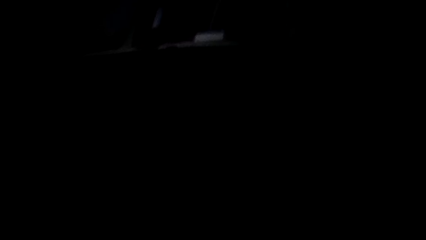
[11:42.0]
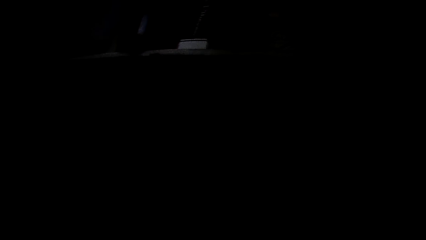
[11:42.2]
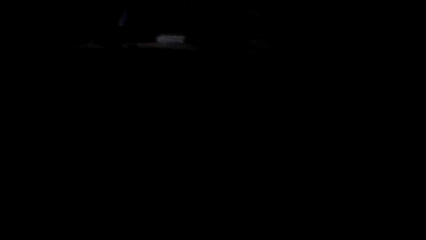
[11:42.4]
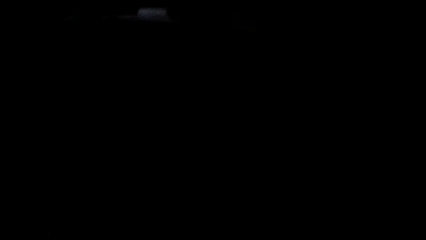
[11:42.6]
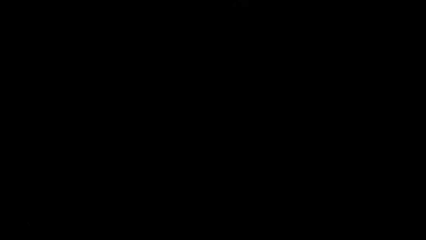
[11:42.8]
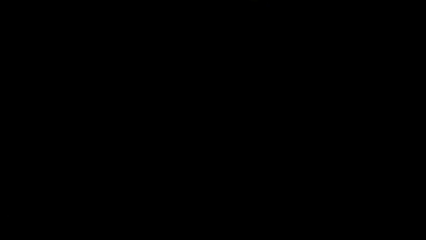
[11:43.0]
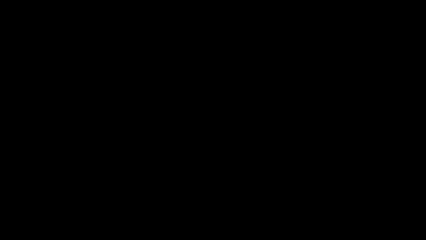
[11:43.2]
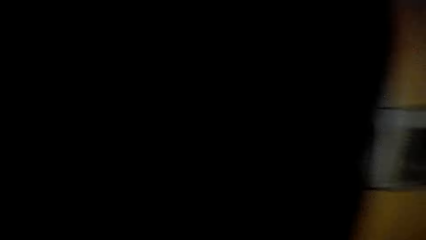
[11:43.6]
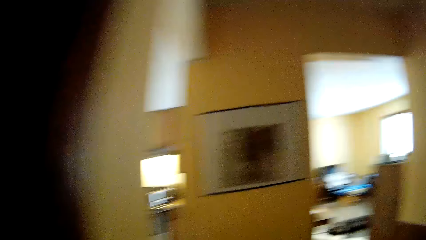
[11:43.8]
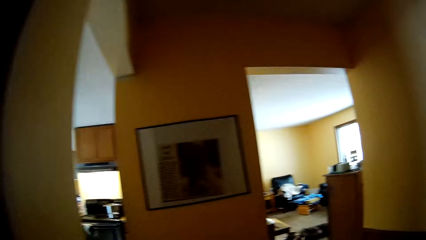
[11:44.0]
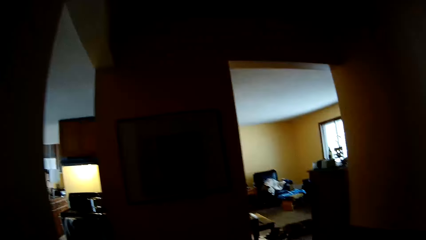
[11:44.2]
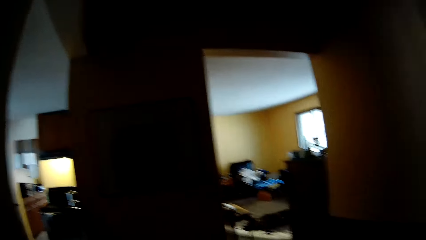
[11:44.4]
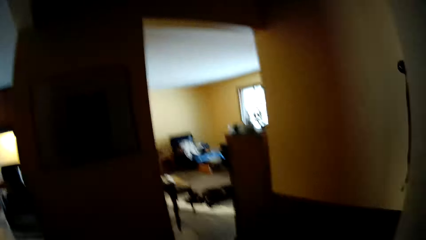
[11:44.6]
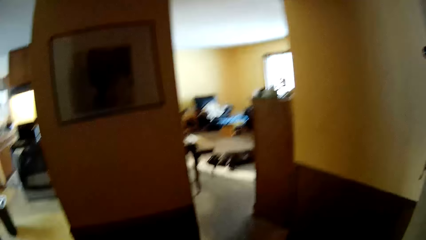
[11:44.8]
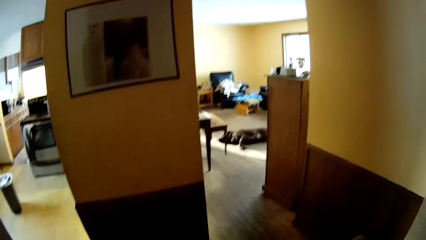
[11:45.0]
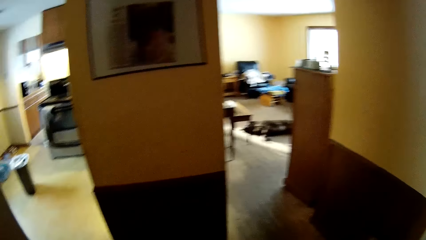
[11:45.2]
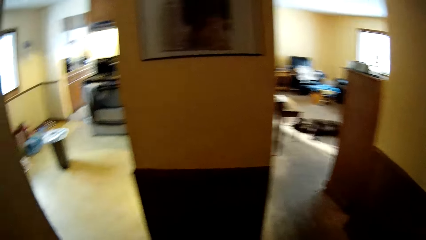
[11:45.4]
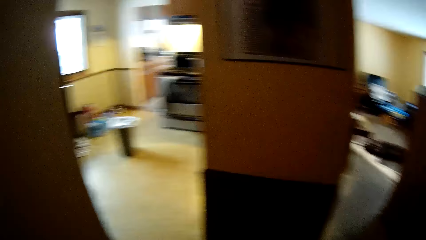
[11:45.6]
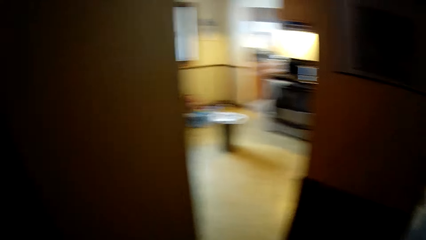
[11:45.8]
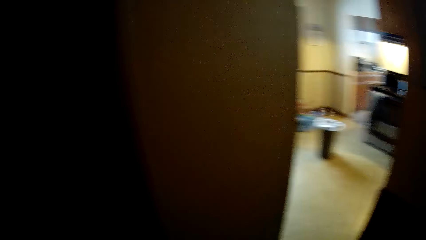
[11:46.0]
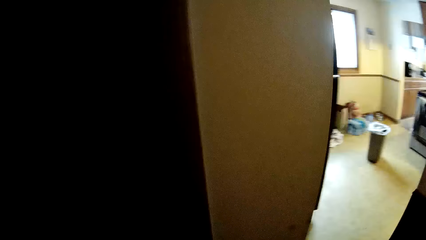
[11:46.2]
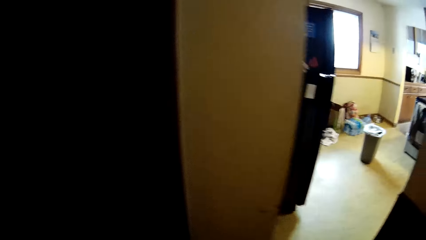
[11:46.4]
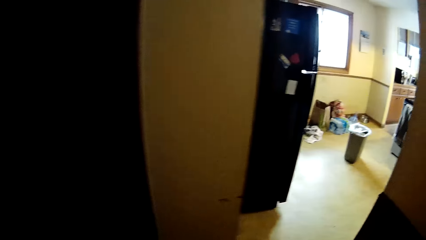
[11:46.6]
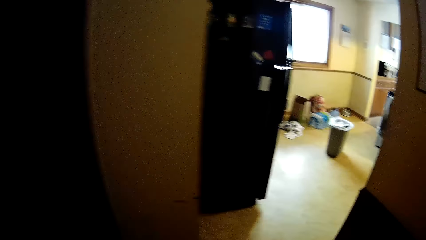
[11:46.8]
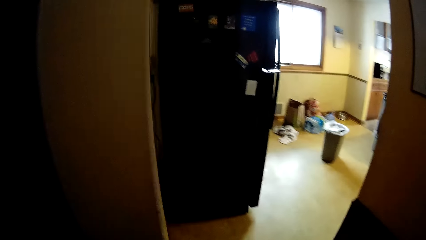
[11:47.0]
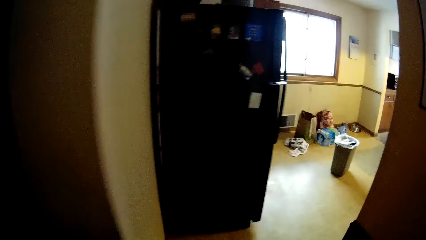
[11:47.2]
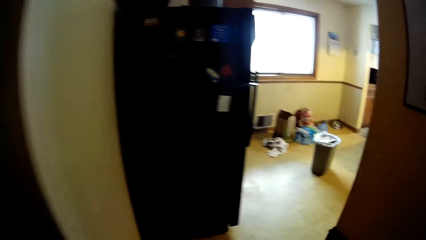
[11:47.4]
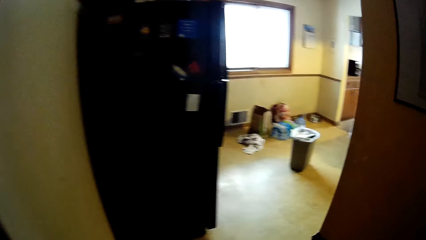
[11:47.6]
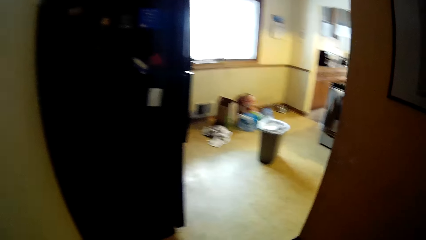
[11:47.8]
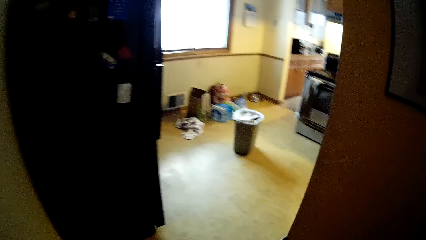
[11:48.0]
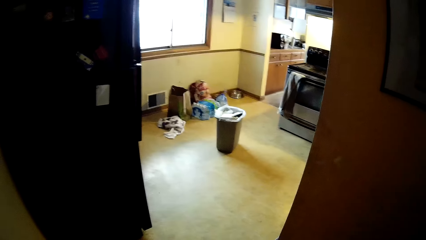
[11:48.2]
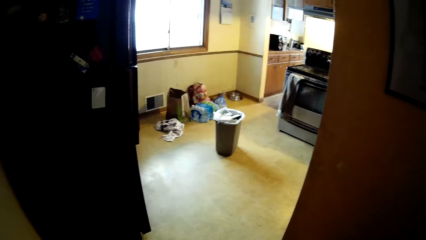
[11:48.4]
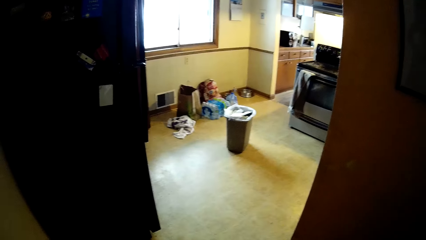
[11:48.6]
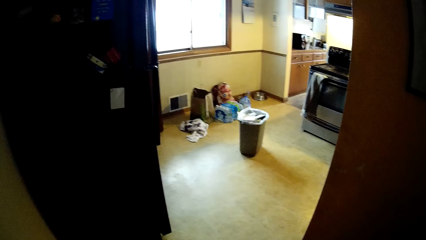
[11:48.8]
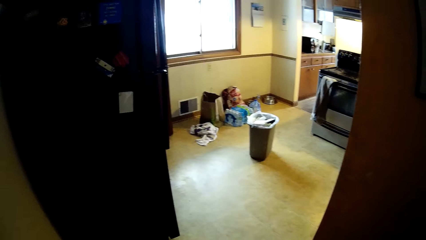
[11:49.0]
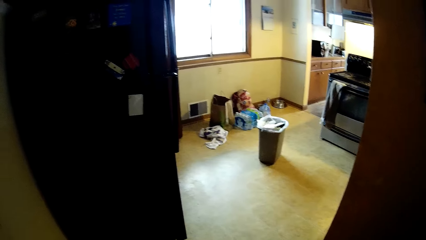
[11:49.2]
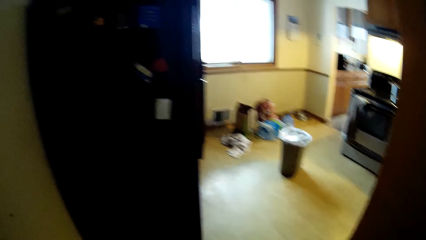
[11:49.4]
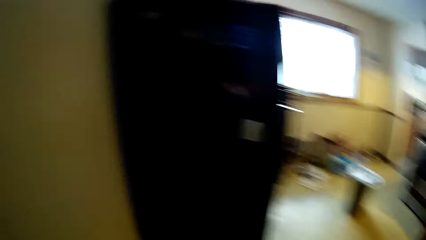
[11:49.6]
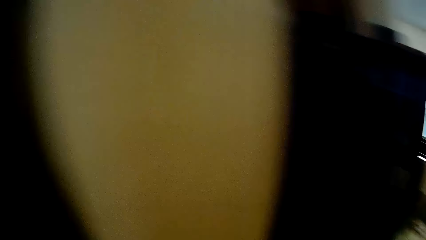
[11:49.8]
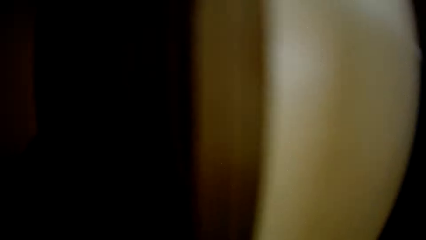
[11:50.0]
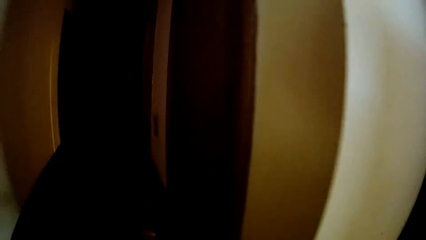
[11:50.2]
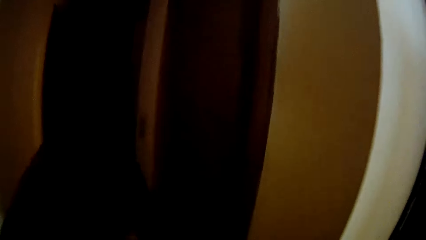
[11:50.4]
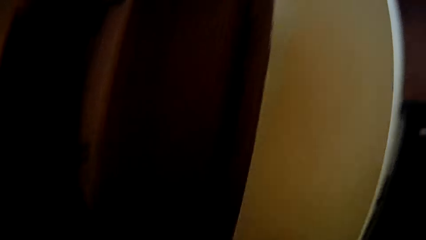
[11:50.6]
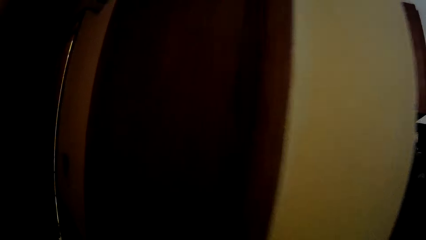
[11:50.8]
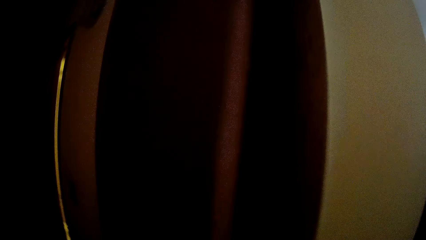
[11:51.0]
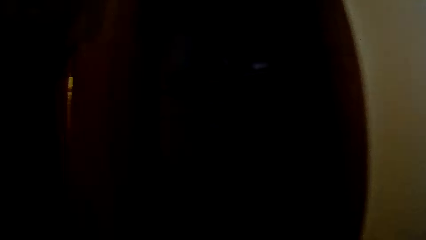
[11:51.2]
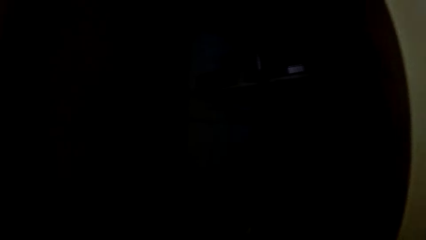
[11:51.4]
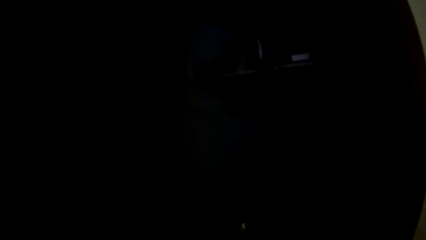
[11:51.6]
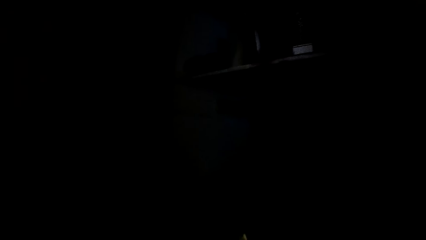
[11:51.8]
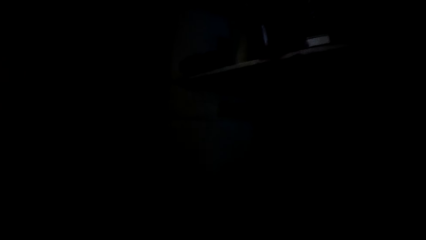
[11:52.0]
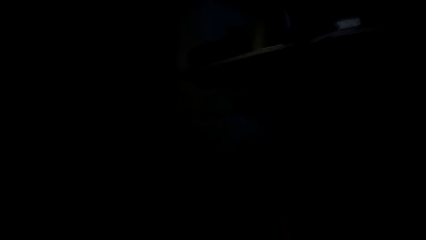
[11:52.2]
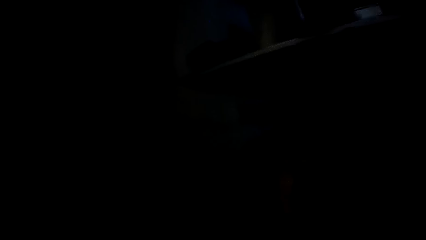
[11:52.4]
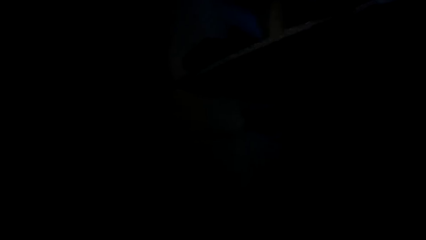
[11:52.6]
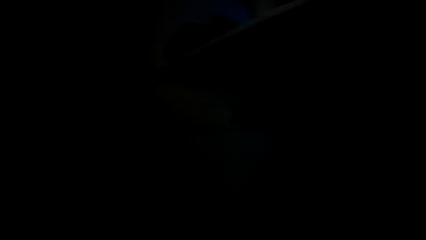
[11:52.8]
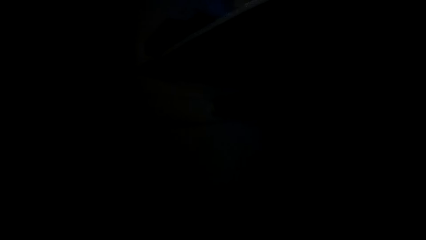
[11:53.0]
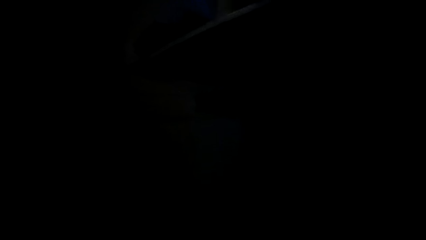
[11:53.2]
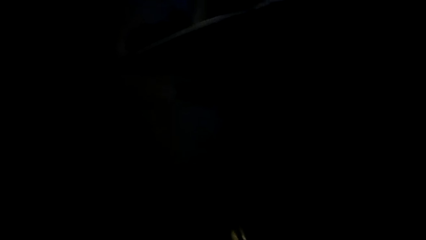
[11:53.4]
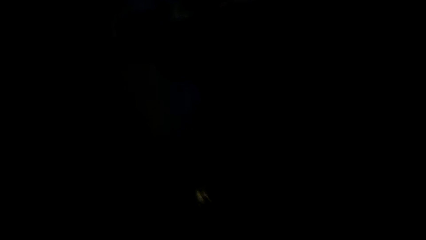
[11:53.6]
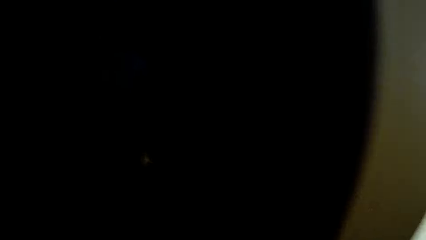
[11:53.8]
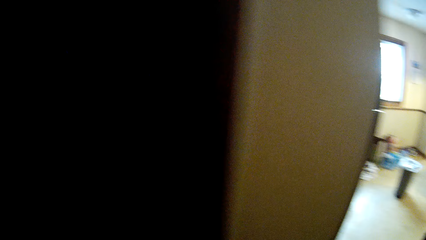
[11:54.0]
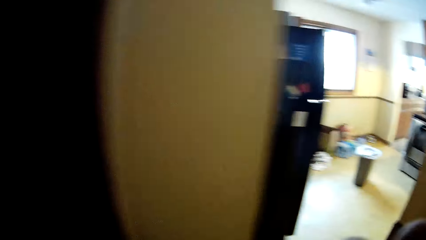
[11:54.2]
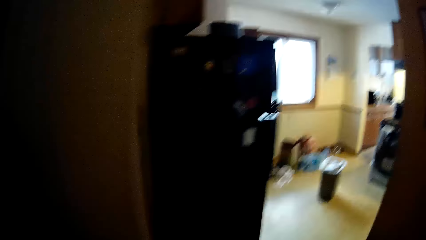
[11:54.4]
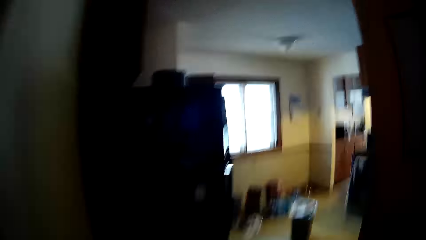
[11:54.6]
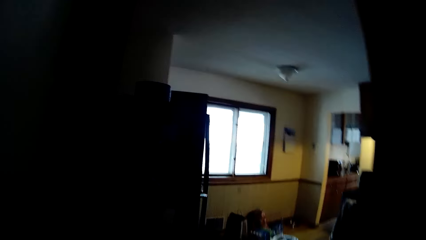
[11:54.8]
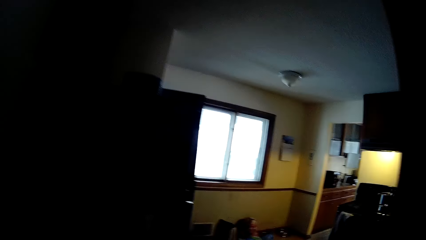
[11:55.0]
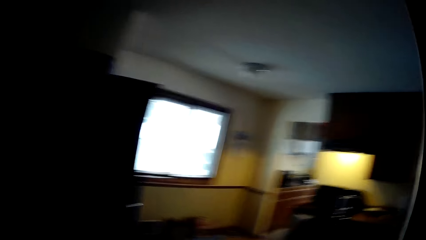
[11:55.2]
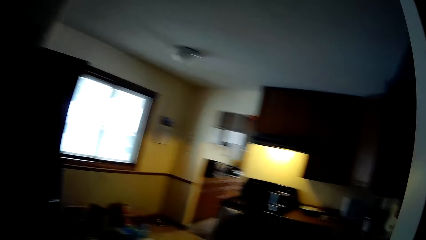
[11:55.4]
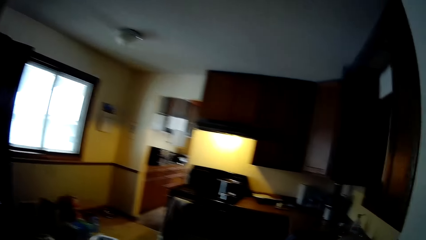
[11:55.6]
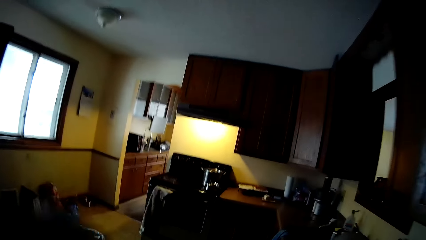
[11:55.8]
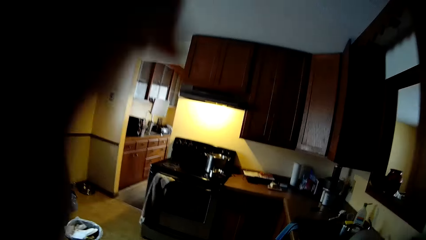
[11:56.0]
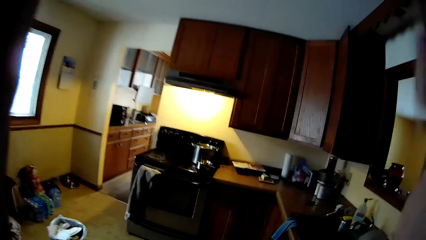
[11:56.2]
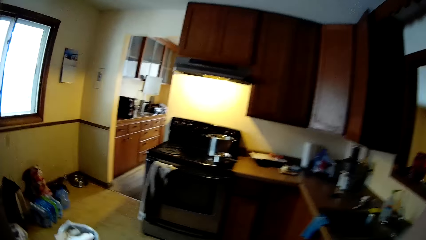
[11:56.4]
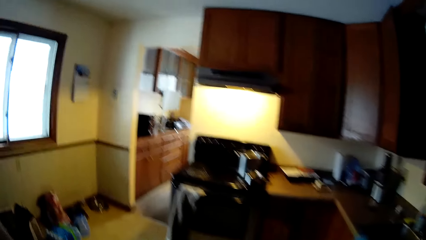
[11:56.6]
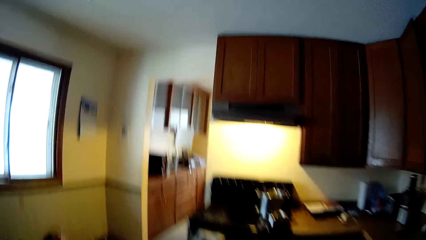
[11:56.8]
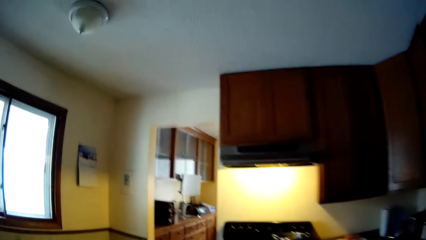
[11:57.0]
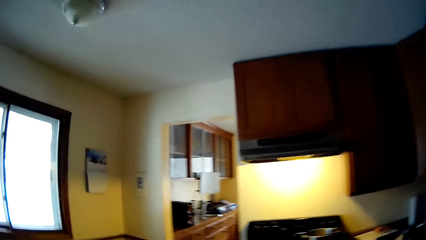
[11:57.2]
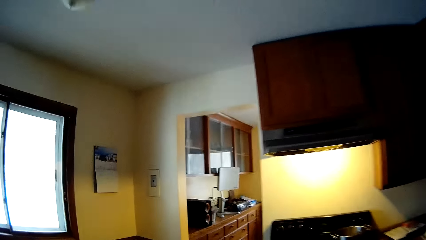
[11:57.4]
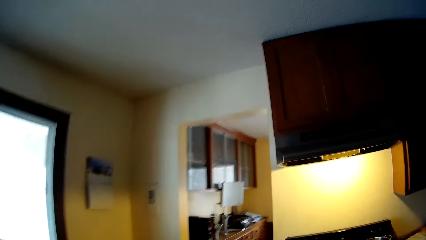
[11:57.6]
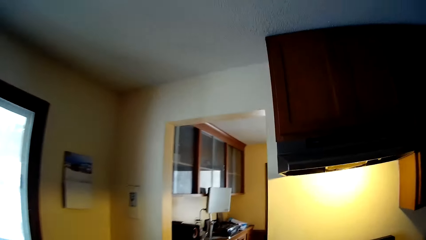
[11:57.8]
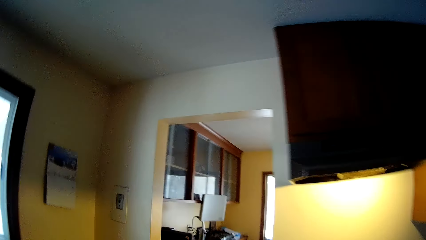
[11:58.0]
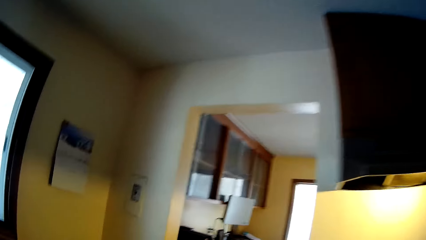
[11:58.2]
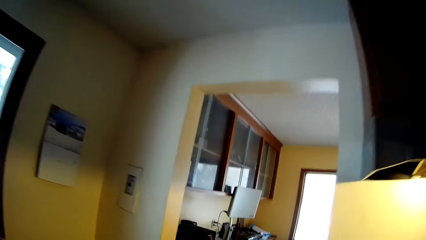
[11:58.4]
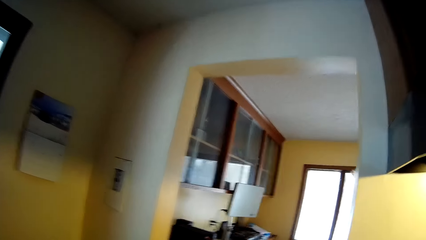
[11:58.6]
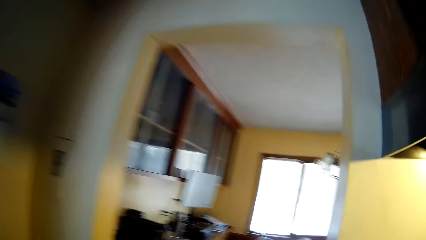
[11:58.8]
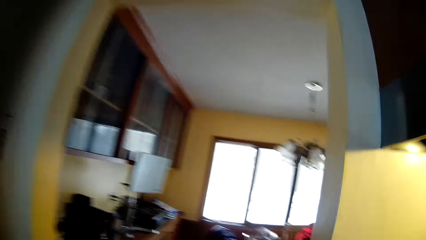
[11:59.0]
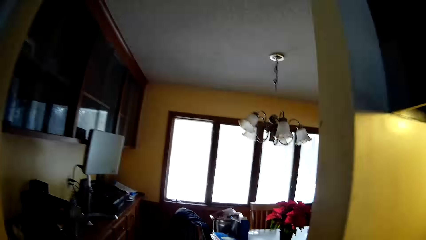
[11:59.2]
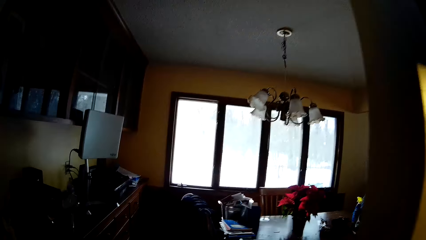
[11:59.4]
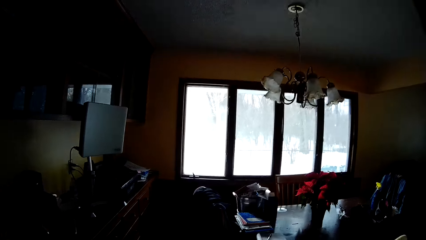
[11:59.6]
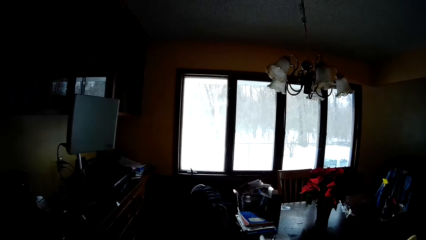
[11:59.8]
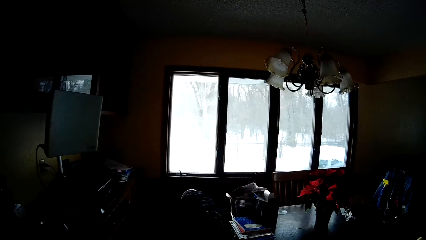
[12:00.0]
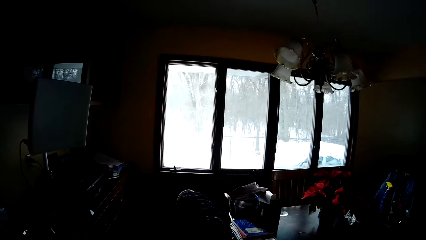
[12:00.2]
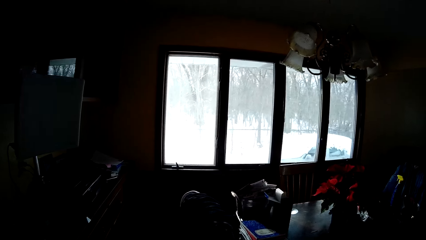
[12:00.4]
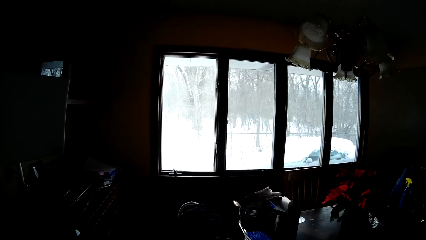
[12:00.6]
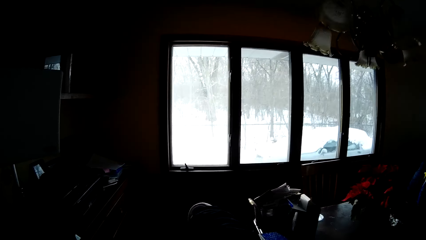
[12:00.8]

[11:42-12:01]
The camera wearer looks around the house. He moves around the house. He looks around the house. He moves around the house. He opens the wardrobe or door with his left hand. He checks inside the door. He takes a piece of cloth from the wardrobe with his left hand. He walks out of the lobby into the kitchen. He moves around the house. He raises his hands. He moves around the house. He walks out of the kitchen into the dining room.
